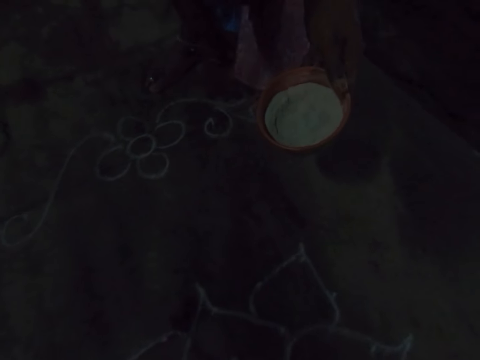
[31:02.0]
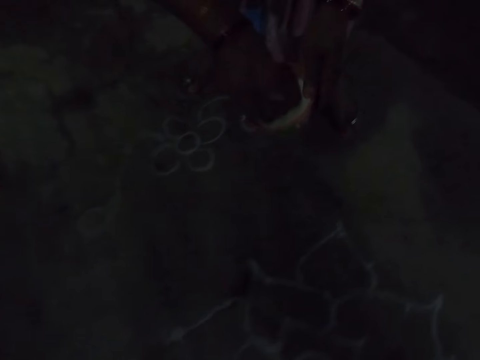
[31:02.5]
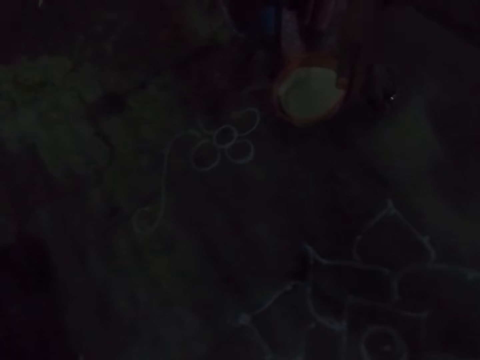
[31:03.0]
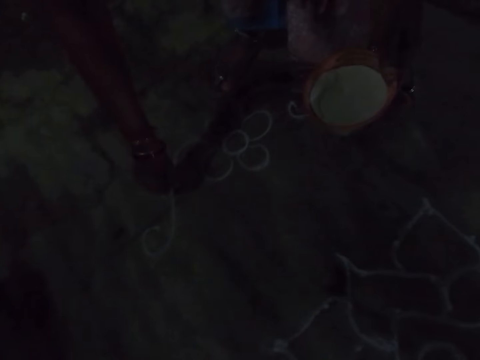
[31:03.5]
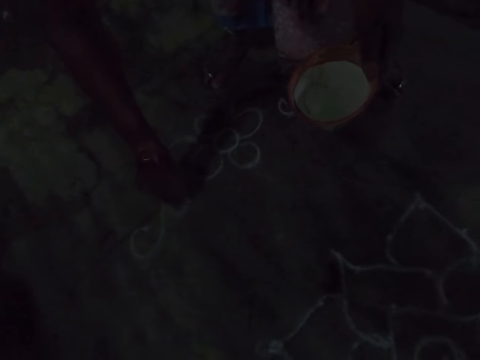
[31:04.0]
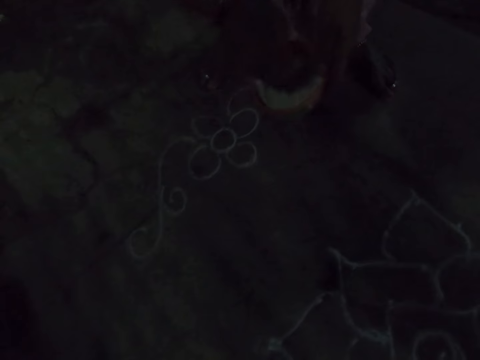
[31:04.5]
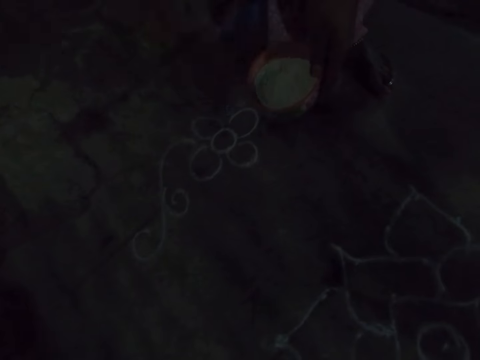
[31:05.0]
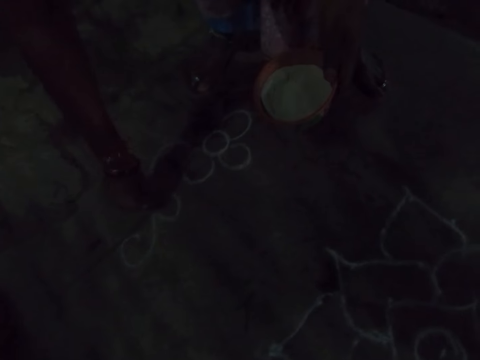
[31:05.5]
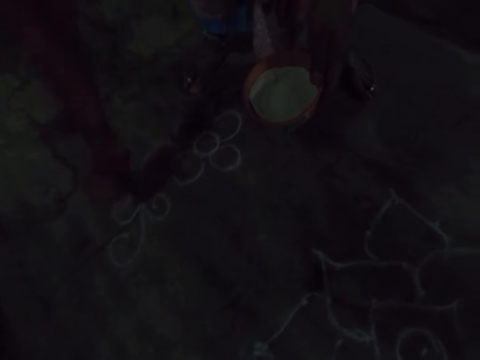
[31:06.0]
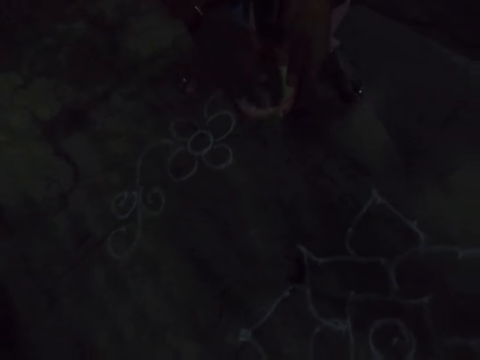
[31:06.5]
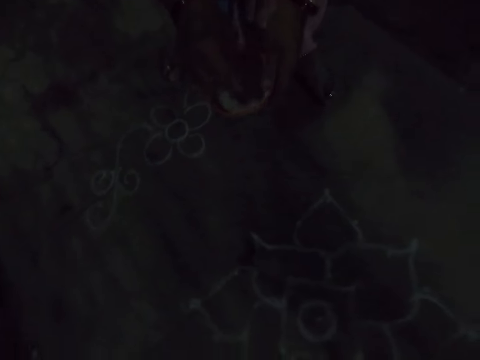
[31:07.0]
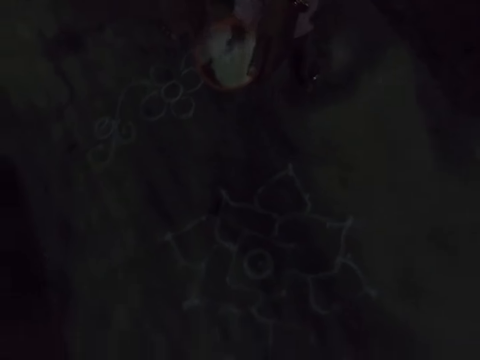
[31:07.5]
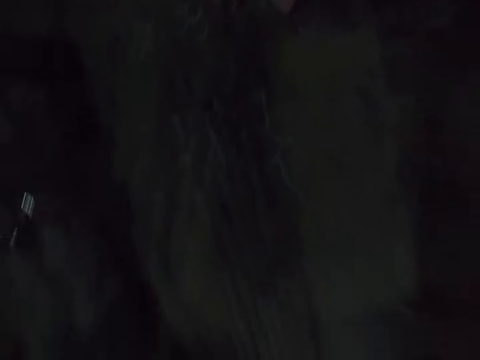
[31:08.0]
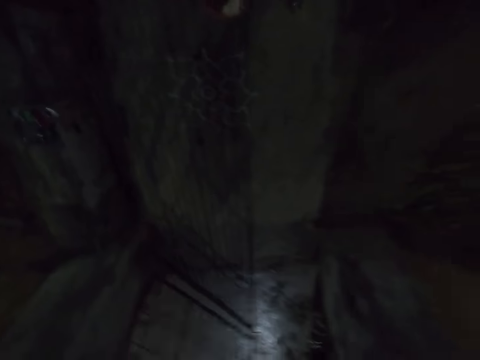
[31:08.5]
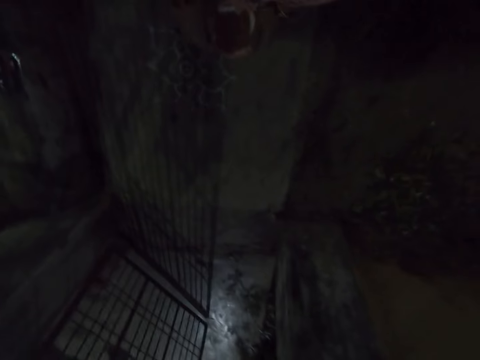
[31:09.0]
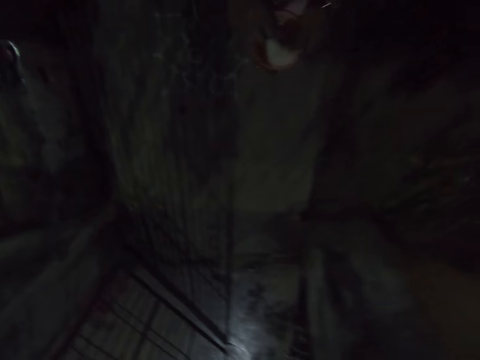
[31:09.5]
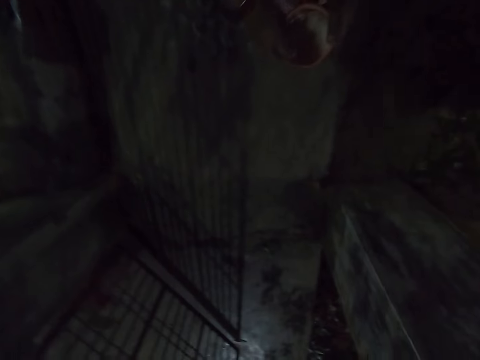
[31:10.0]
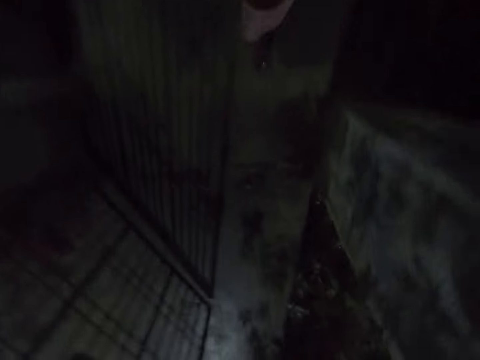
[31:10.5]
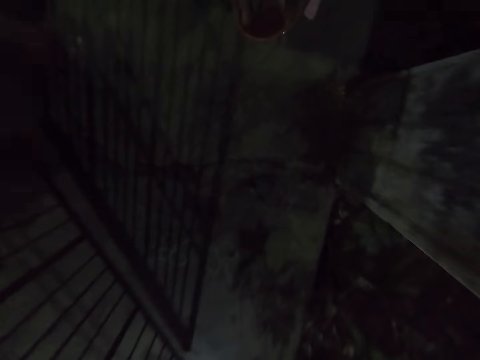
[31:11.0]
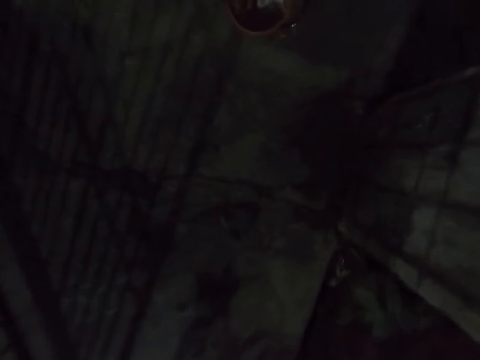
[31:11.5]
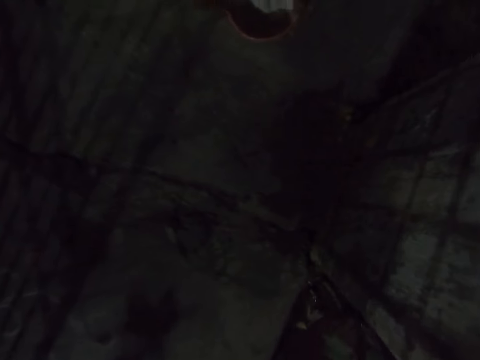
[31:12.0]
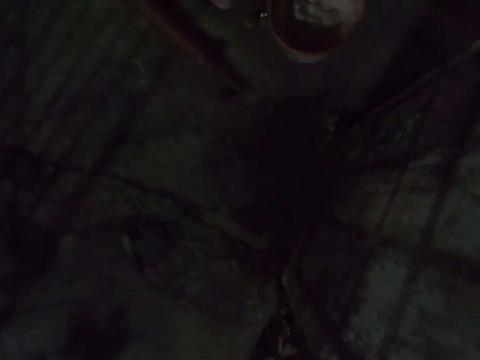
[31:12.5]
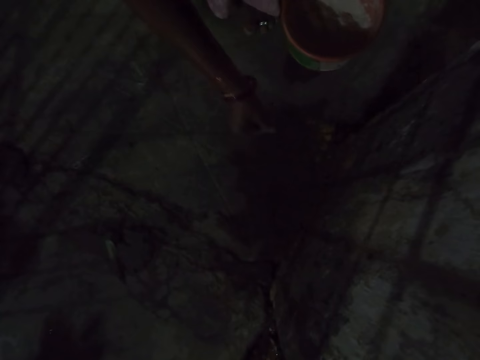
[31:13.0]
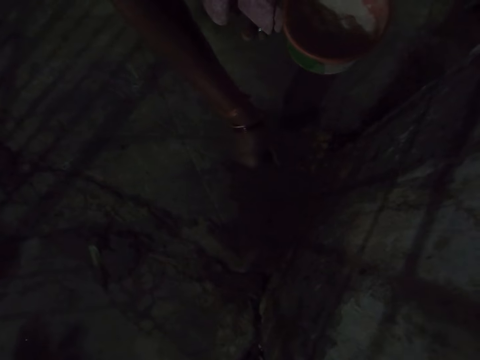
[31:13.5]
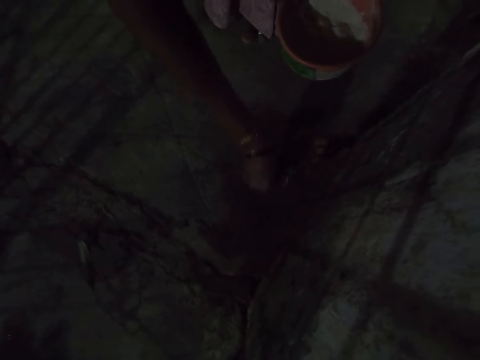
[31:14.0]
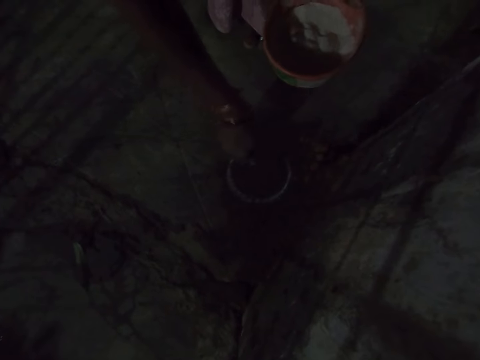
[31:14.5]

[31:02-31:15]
The camera wearer scoops the whitewash paint in the bowl in the tray. They draw the flower on the floor. They scoop the whitewash paint in the bowl in the tray. They draw the flower on the floor. They scoop the whitewash paint in the bowl in the tray. They walk on the floor. They move around. They draw the flower on the floor.

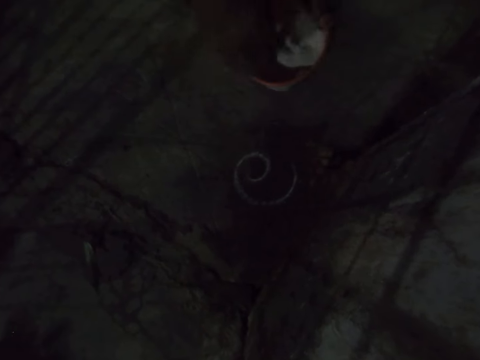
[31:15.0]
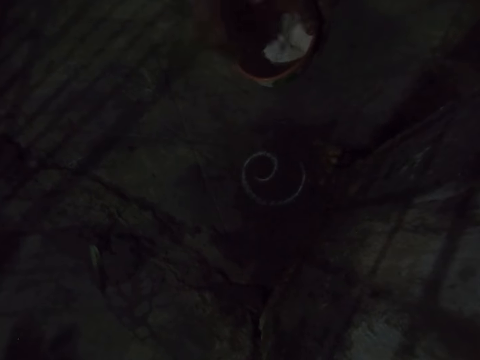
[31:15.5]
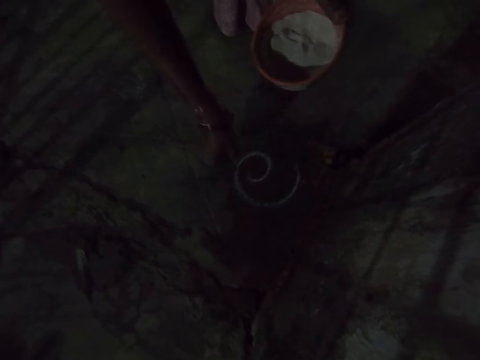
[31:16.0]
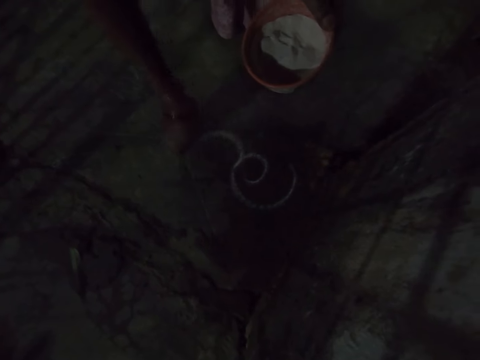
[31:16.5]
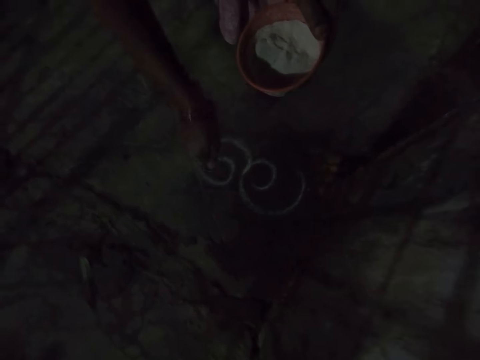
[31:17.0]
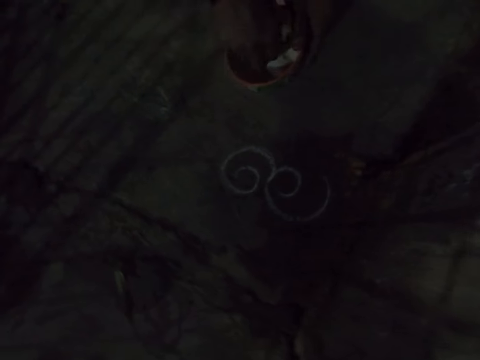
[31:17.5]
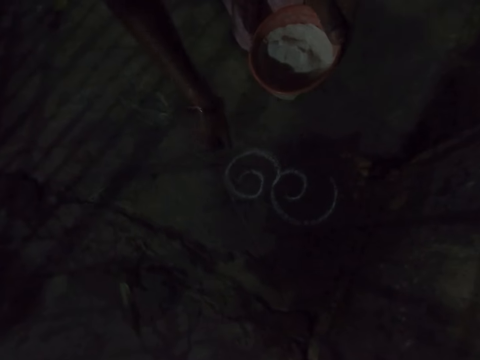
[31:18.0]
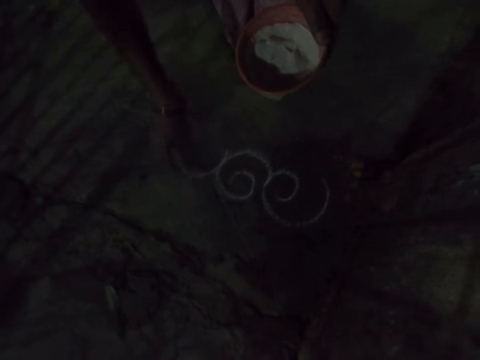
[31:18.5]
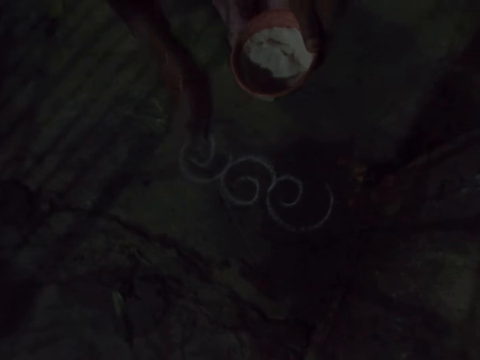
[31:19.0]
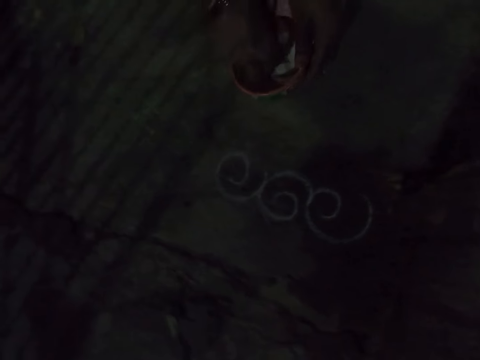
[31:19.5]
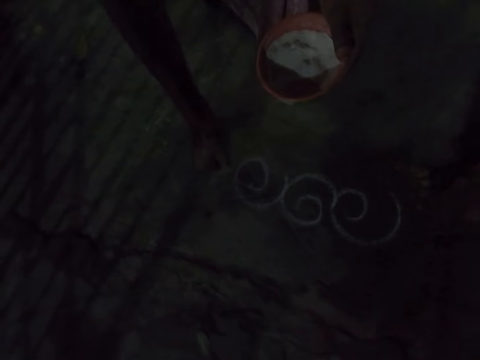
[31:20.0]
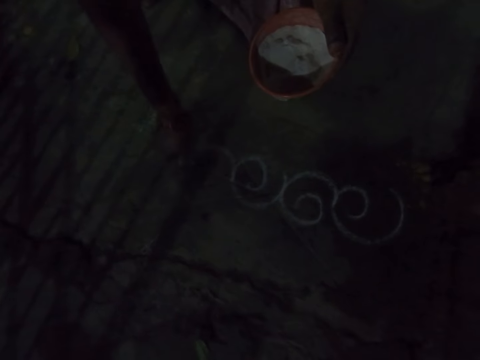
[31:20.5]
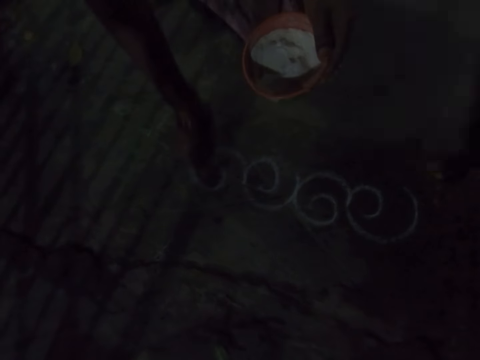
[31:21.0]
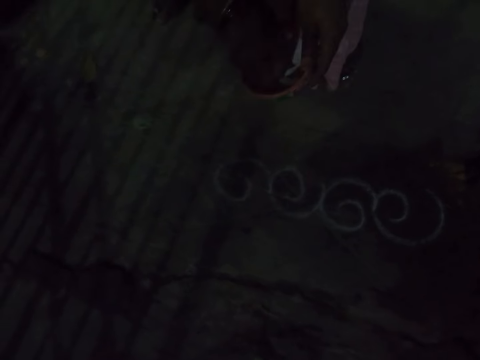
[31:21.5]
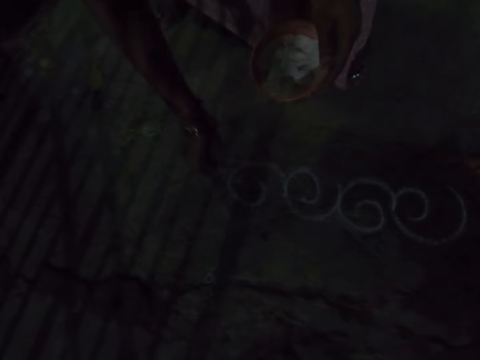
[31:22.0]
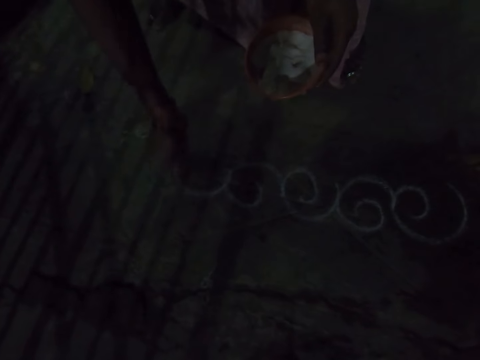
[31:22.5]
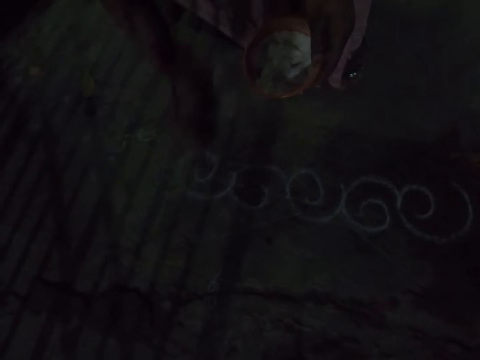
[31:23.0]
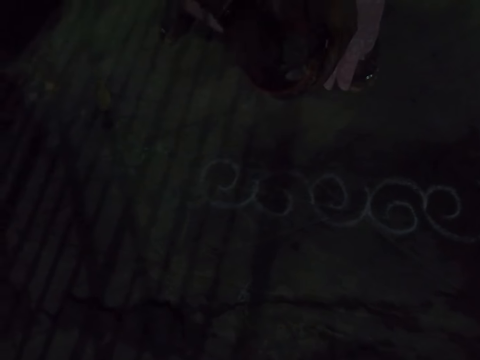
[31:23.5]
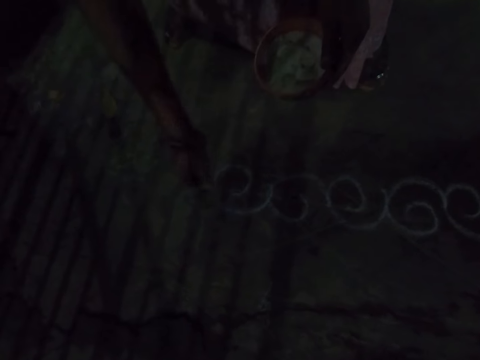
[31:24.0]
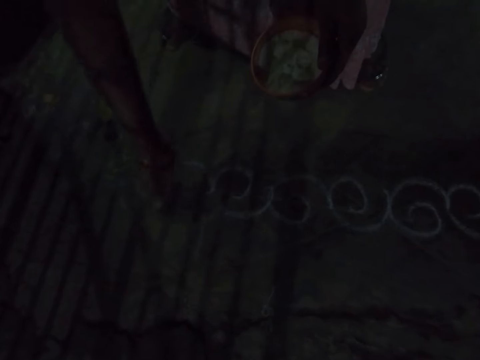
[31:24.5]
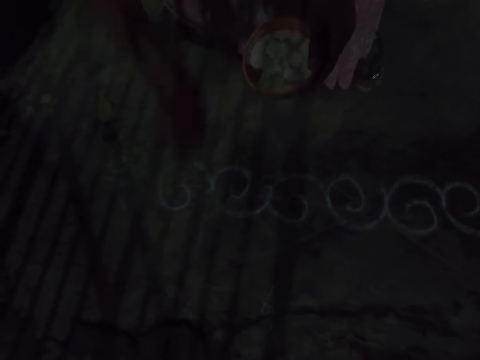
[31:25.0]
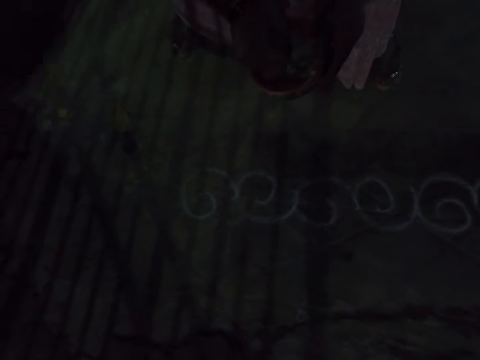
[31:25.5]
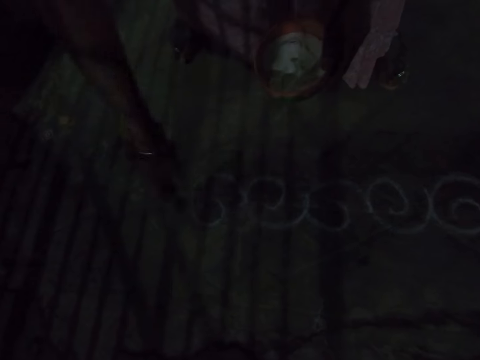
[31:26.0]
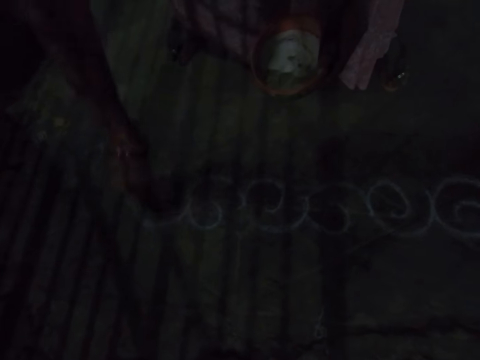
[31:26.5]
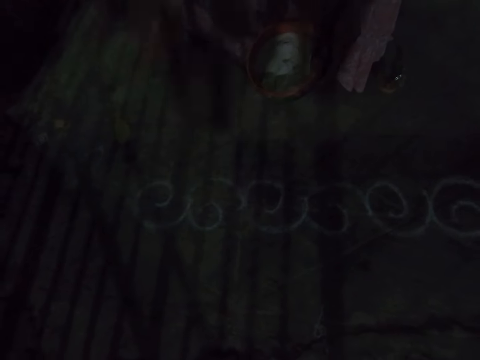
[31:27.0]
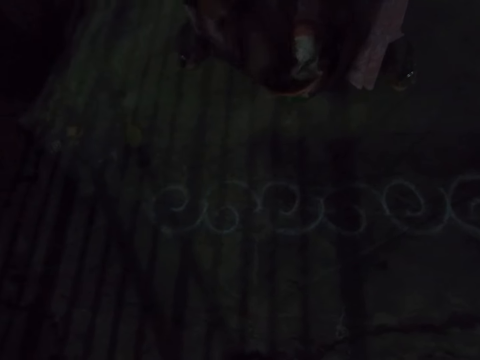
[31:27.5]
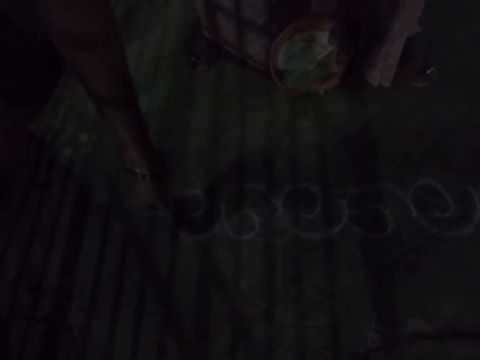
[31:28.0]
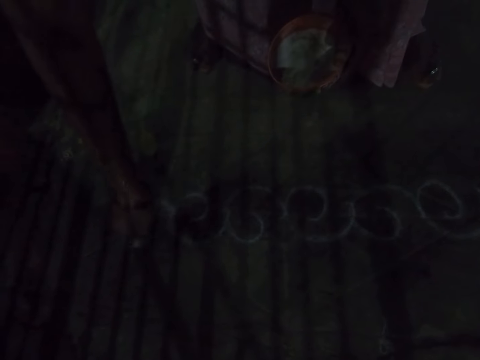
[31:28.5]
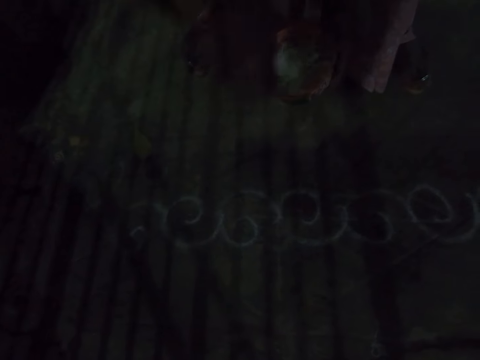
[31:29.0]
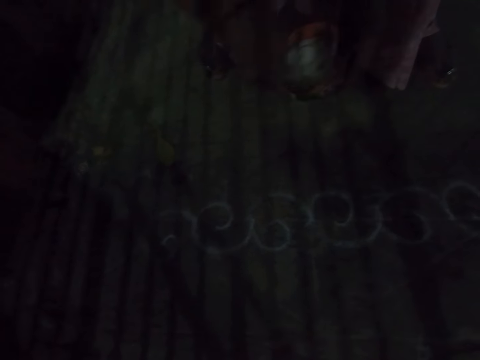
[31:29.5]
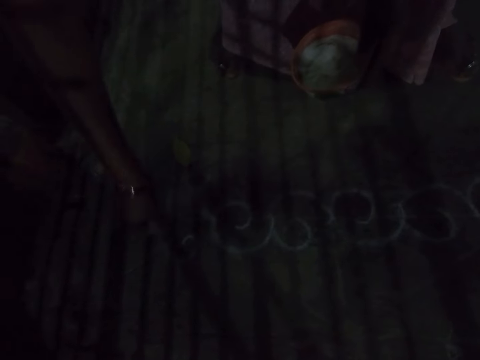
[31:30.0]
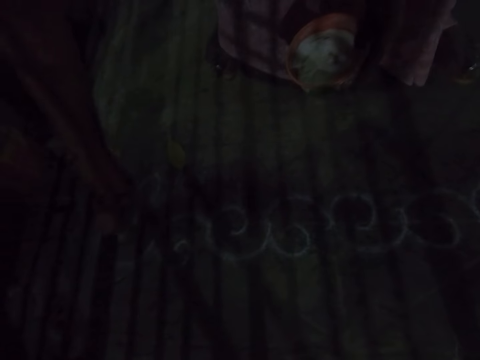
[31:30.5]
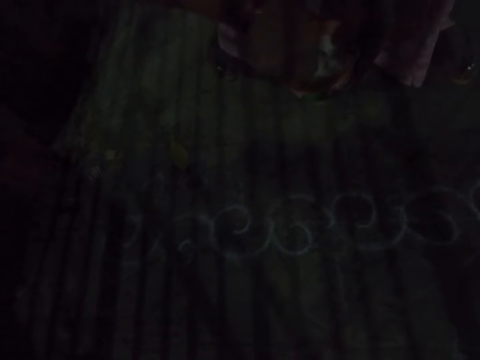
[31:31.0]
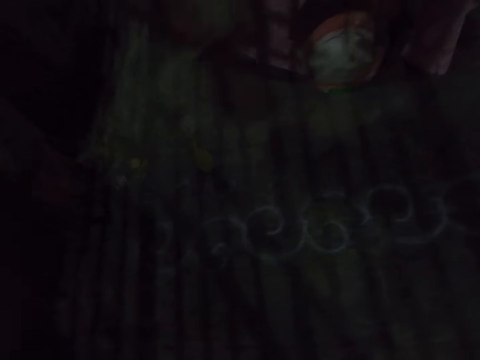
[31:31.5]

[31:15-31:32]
The camera wearer scoops the whitewash paint in the bowl in the tray. They draw the flower on the floor. They scoop the whitewash paint in the bowl in the tray. They draw the flower on the floor. They scoop the whitewash paint in the bowl in the tray. They draw the flower on the floor. They scoop the whitewash paint in the bowl in the tray. They draw the flower on the floor. They scoop the whitewash paint in the bowl in the tray. They draw the flower on the floor. They scoop the whitewash paint in the bowl in the tray. They draw the flower on the floor. They scoop the whitewash paint in the bowl in the tray. They draw the flower on the floor. They scoop the whitewash paint in the bowl in the tray. They draw the flower on the floor. They scoop the whitewash paint in the bowl in the tray.
